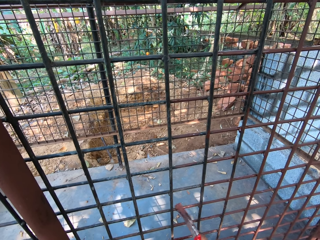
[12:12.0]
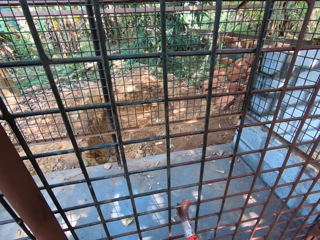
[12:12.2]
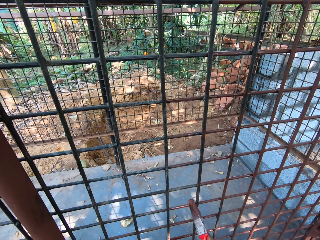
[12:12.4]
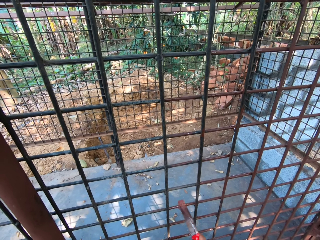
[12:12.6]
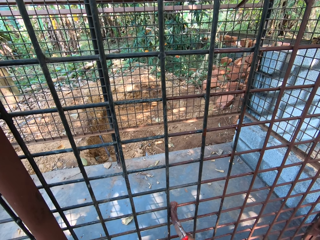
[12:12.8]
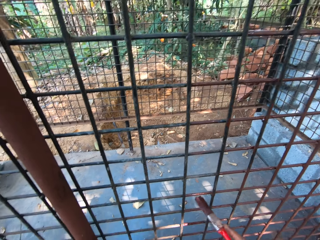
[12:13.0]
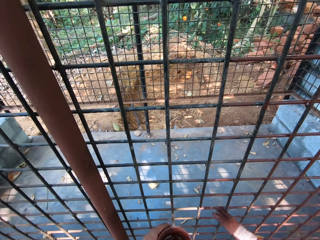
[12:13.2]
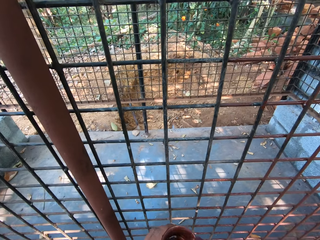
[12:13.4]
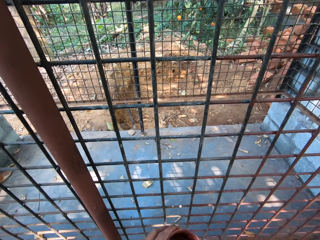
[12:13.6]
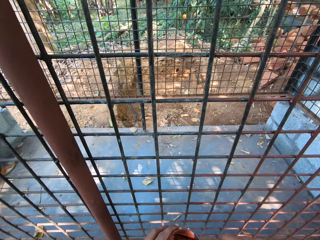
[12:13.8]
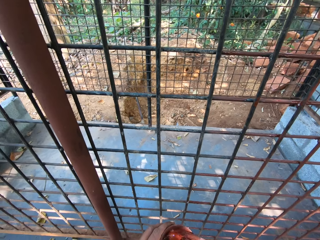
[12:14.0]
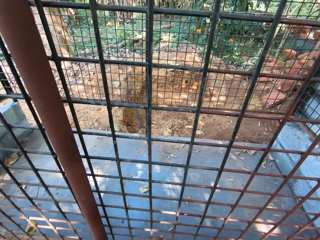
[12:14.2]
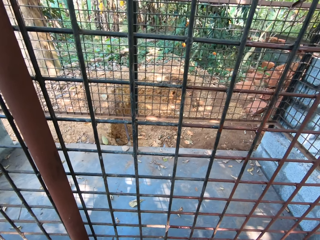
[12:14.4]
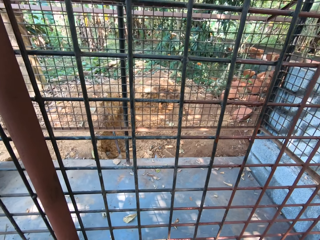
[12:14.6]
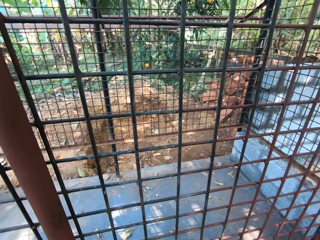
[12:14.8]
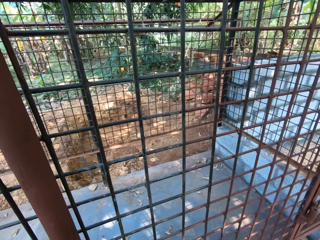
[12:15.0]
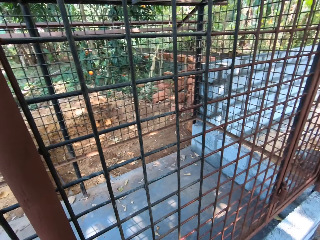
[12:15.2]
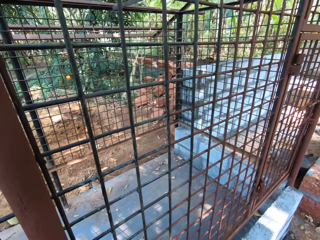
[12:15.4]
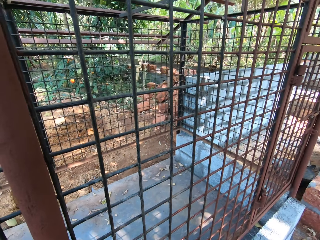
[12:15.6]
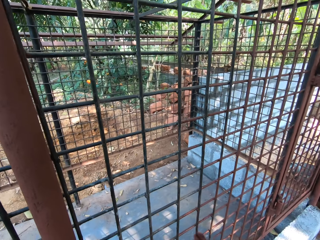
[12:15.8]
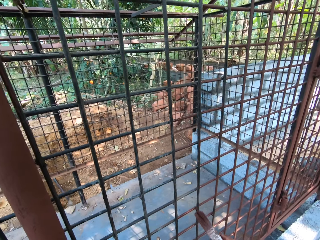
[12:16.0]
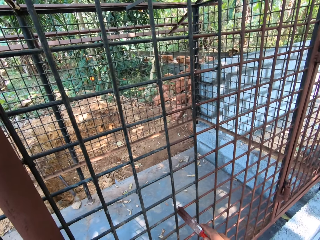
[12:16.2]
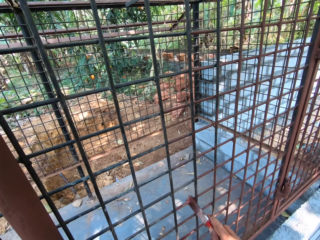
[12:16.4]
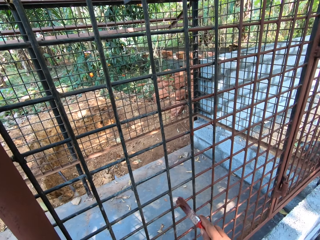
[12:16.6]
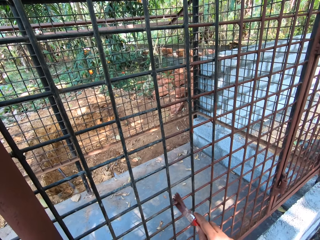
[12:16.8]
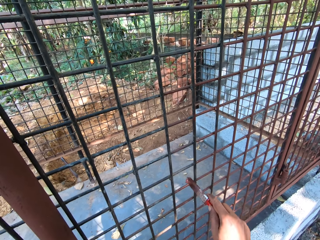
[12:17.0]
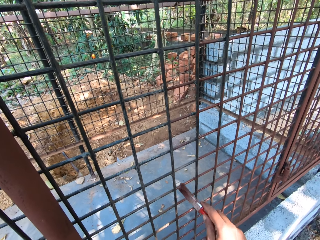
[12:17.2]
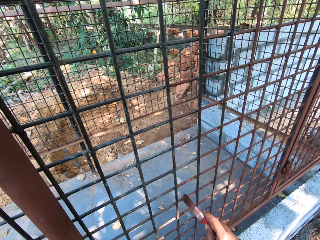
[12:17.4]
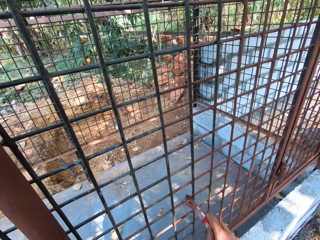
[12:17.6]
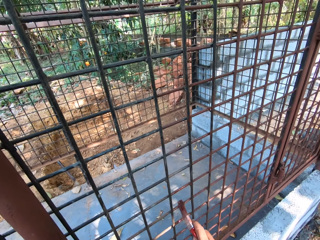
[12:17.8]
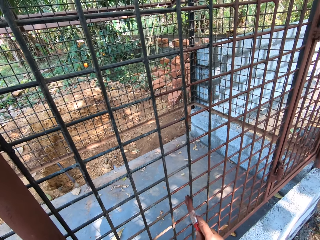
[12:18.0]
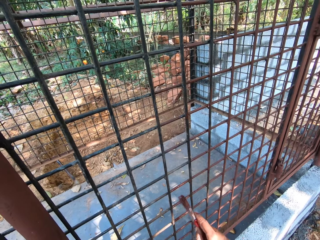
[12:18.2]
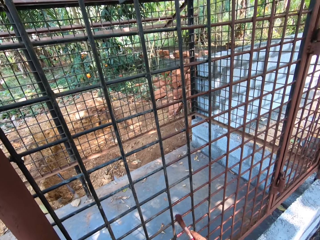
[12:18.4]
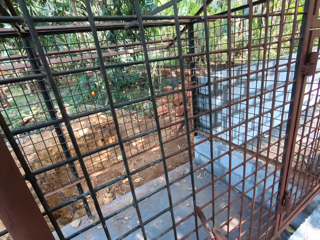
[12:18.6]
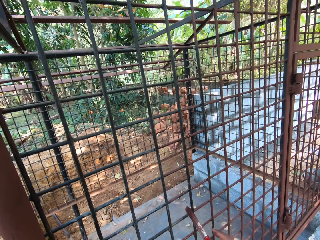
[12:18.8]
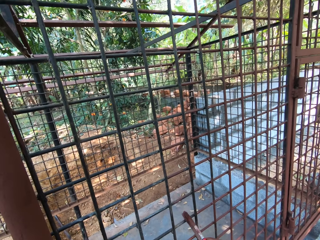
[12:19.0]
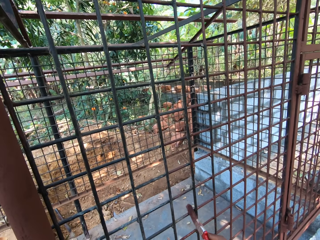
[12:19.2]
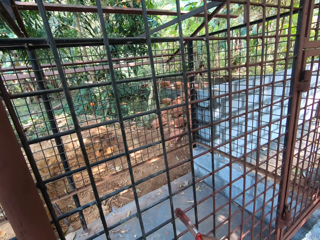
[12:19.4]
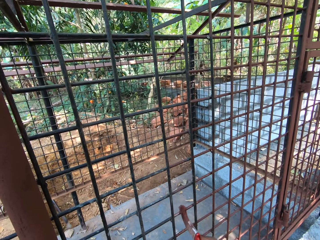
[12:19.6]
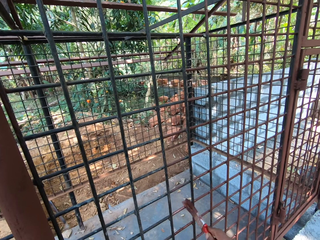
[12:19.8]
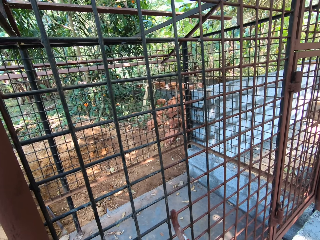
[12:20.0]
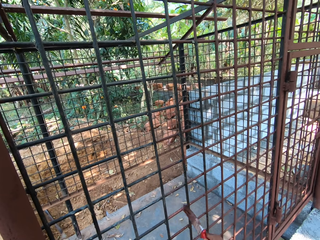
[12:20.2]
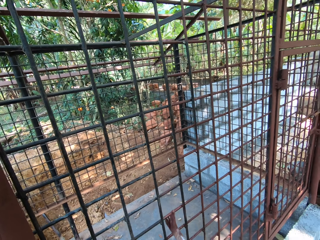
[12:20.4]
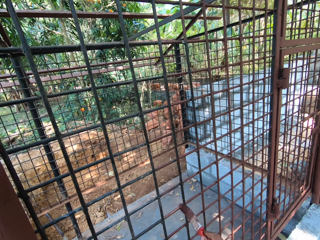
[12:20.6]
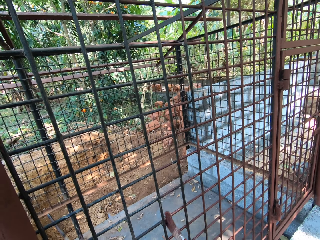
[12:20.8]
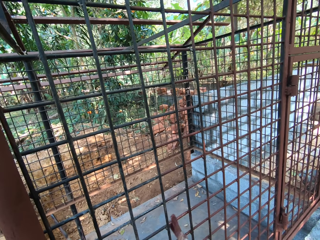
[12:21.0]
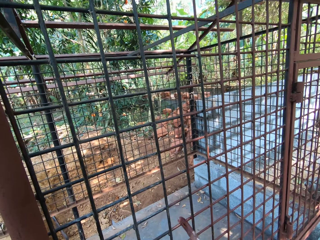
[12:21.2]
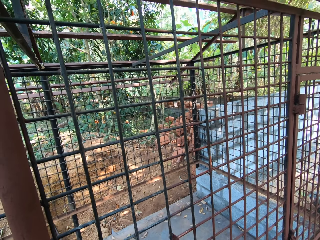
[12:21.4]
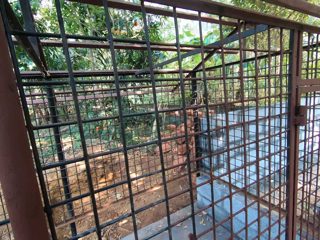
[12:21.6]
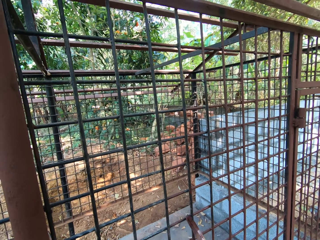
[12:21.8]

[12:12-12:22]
The camera wearer dips the paint brush into the cup with his right hand. He mixes paint in the cup with the paint brush in his right hand. He looks at the metal frame or storage cage. He paints the metal storage cage with the paint brush in his right hand.

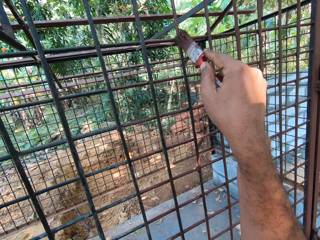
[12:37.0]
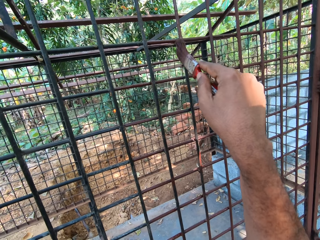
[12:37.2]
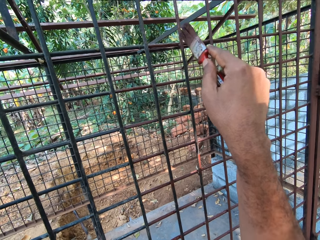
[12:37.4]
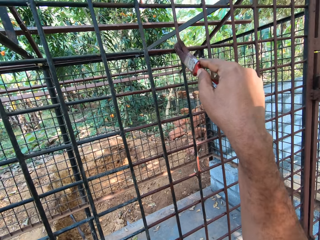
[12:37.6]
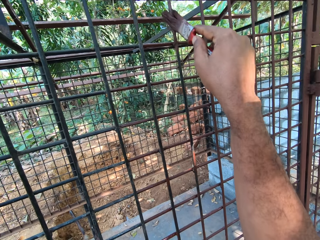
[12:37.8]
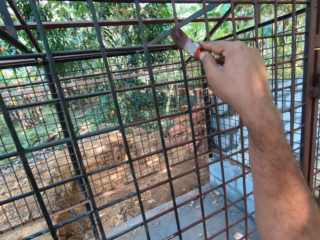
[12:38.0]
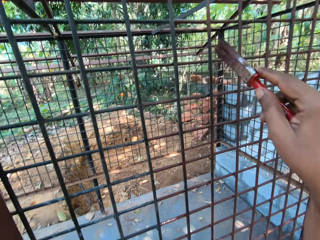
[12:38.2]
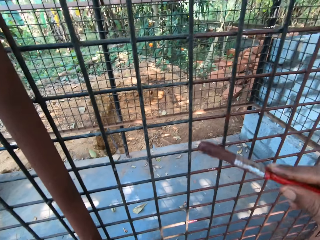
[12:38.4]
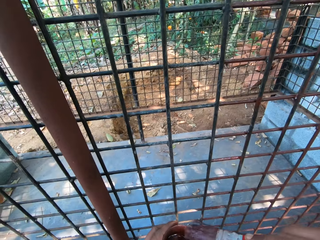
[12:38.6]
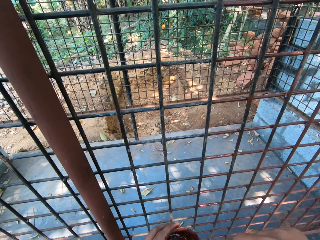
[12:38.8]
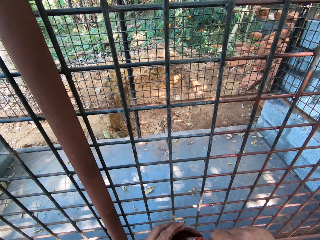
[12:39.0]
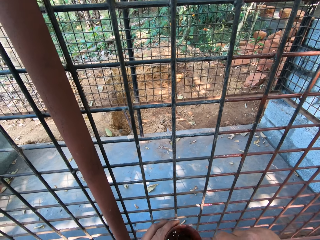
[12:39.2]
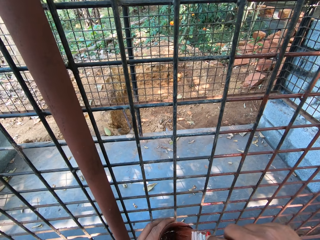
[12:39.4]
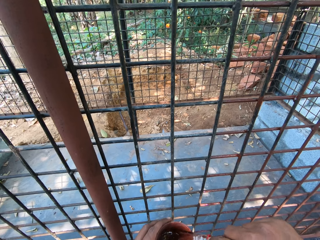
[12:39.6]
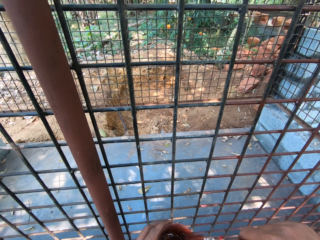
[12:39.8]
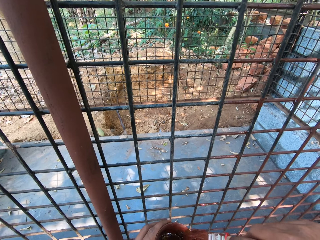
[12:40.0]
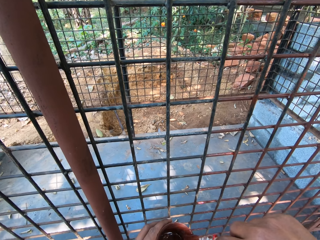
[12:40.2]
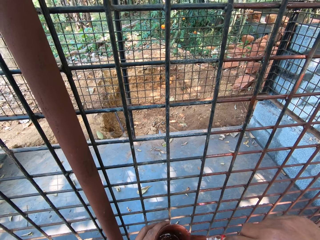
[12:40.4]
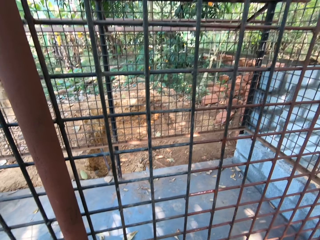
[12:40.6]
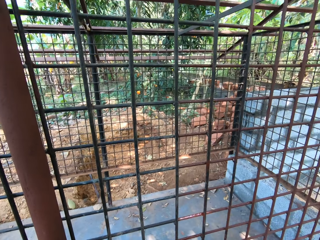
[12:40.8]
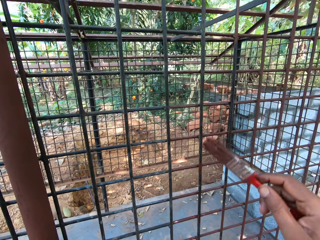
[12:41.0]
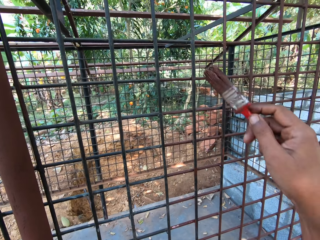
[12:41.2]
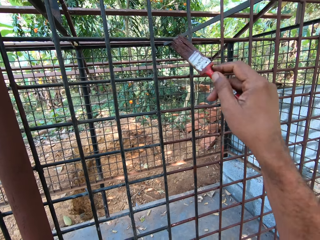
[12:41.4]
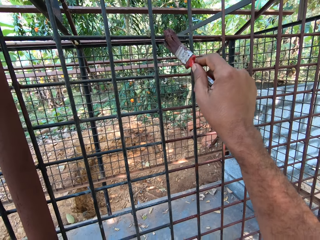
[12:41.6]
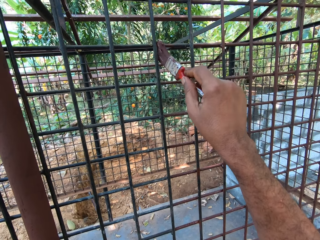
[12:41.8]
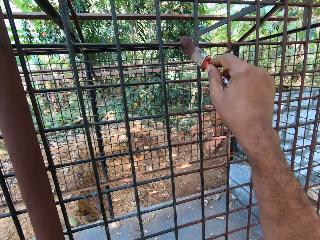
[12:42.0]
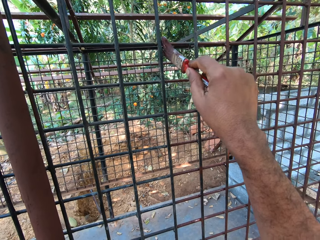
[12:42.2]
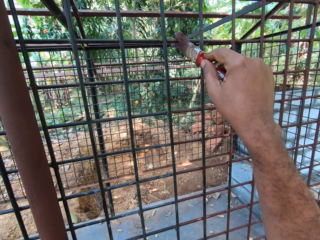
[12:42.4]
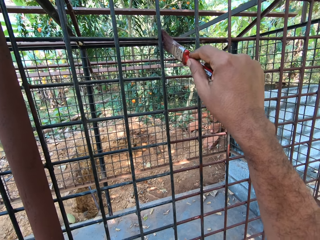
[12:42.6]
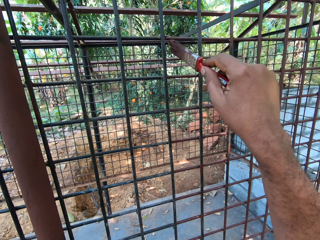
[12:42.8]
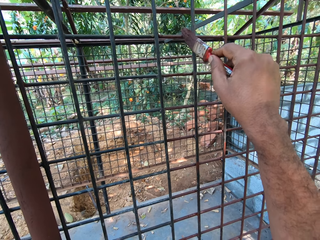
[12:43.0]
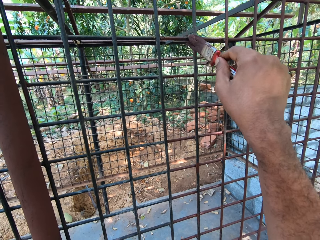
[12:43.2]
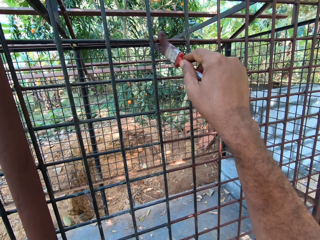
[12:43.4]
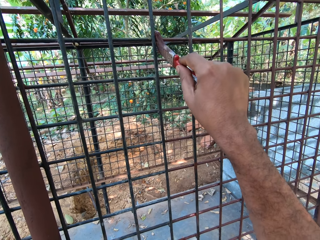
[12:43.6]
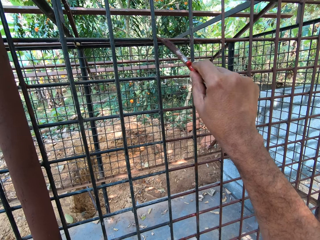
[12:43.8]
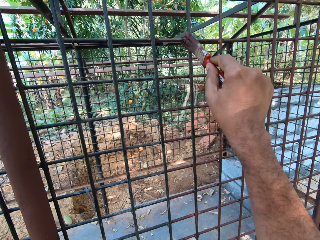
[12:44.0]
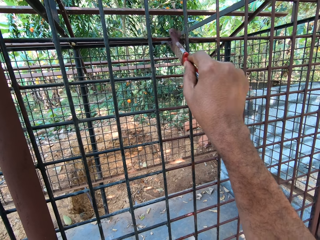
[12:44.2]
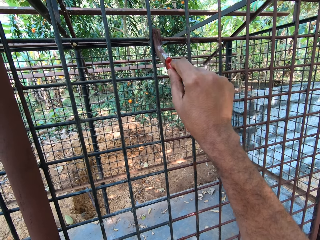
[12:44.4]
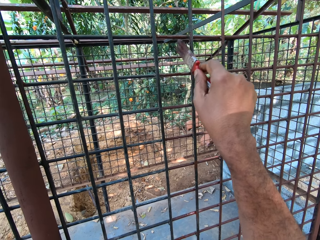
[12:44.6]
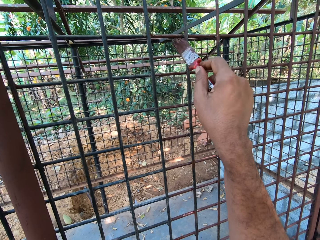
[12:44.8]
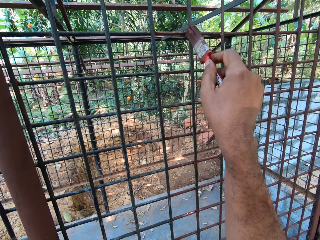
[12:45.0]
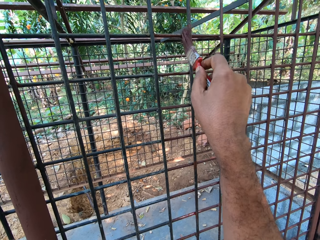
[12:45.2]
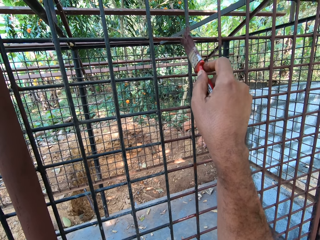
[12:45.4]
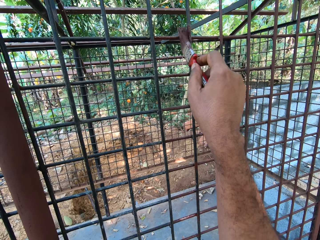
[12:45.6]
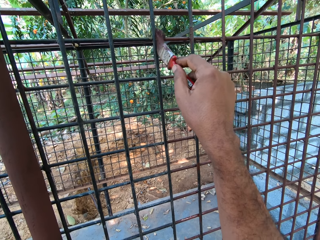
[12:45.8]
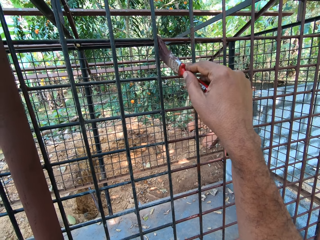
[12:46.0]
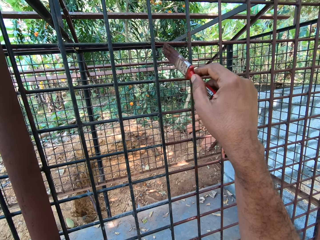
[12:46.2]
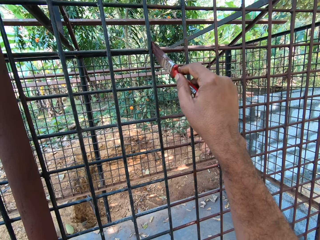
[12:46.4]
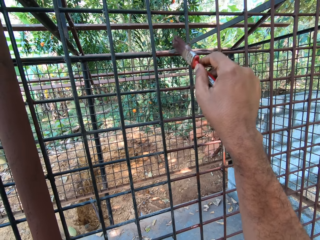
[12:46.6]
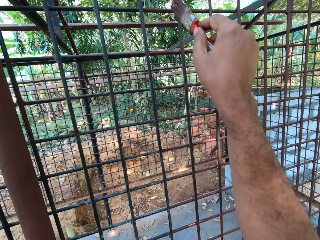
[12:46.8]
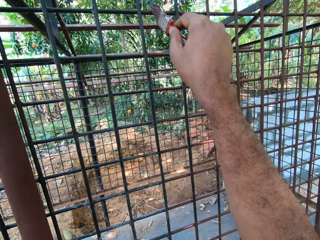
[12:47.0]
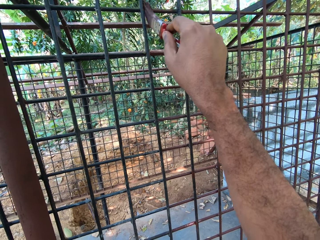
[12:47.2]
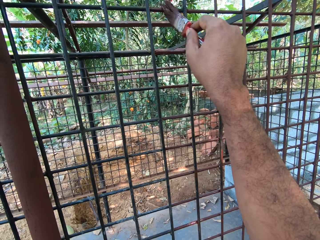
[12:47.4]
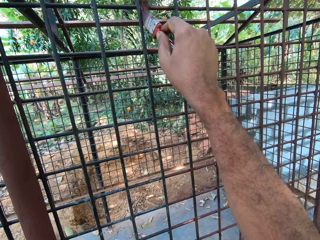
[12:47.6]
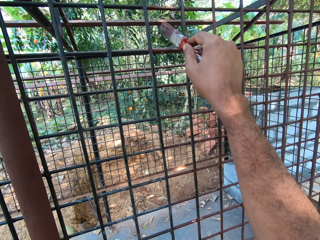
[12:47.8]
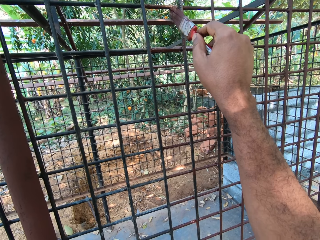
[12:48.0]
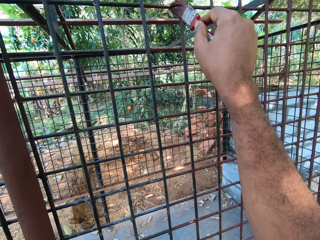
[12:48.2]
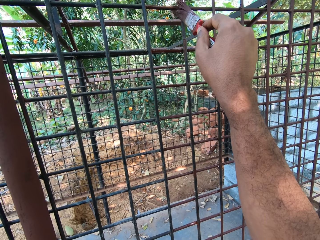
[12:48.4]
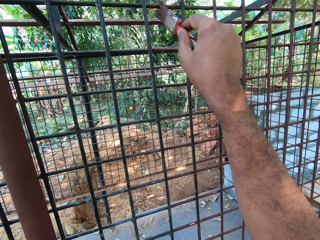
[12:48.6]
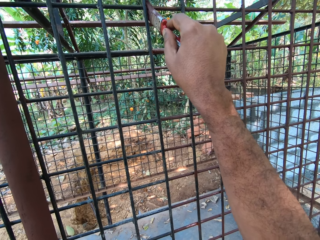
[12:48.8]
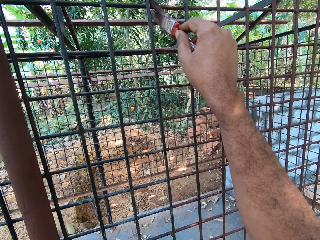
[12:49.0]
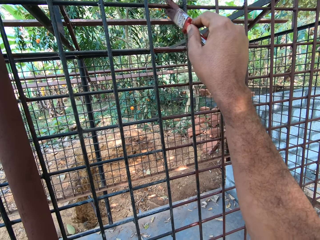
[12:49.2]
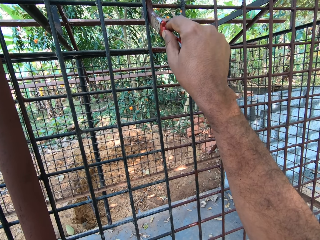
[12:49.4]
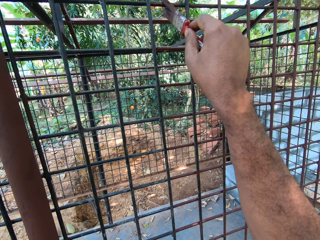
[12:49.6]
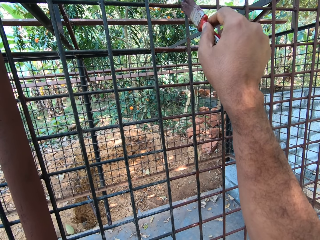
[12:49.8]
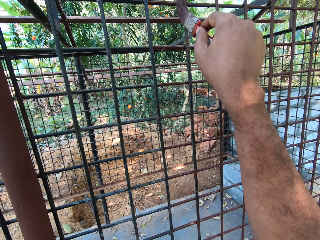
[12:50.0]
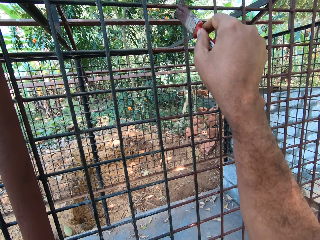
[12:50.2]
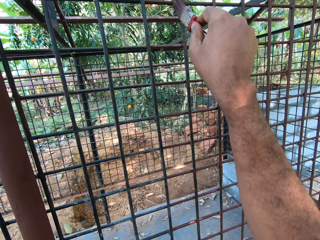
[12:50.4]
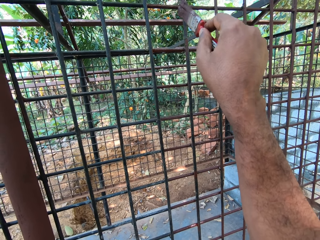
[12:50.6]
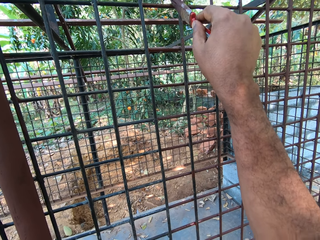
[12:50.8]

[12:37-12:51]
The camera wearer dips the paint brush into the cup with his right hand. He mixes paint in the cup with the paint brush in his right hand. He paints the metal storage cage with the paint brush in his right hand.
